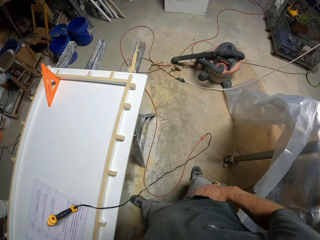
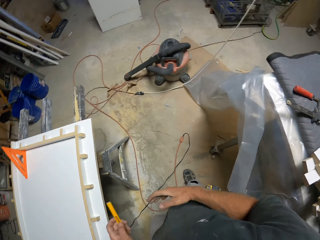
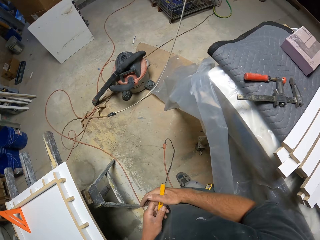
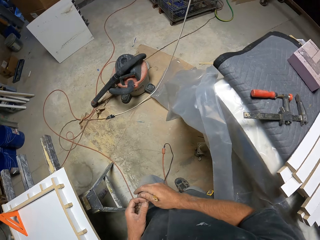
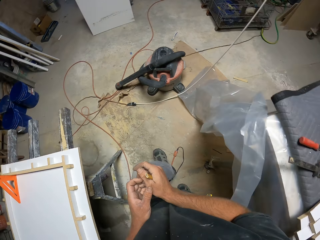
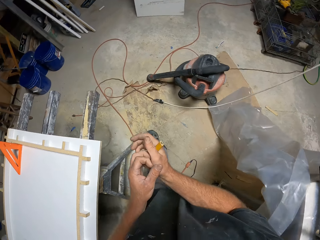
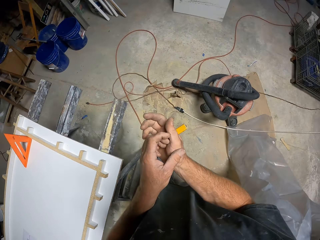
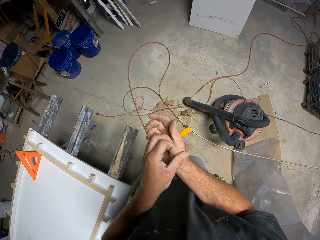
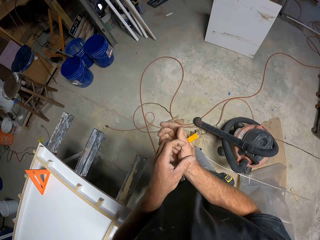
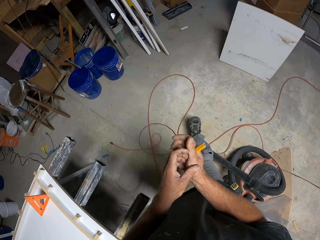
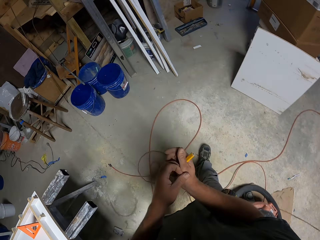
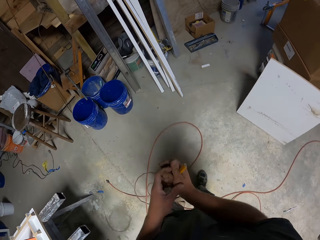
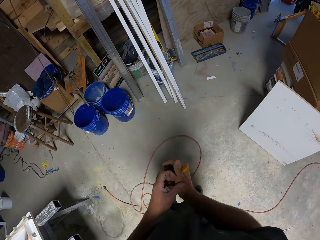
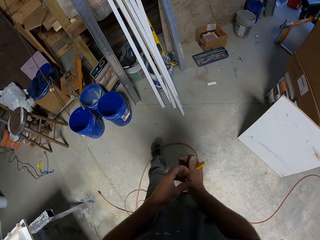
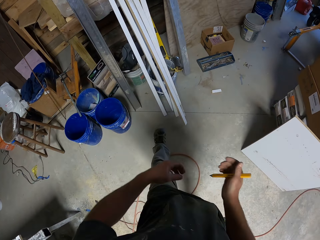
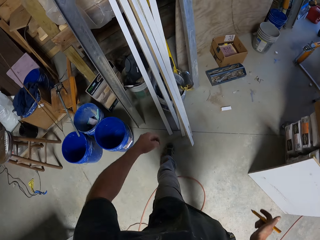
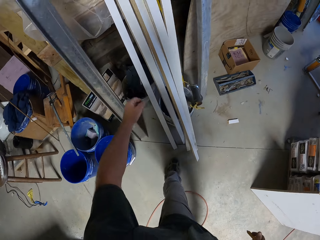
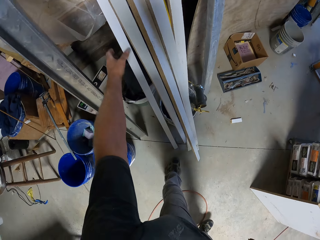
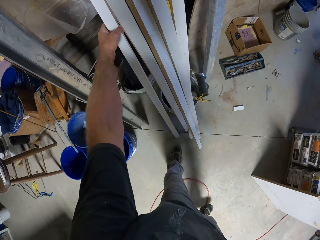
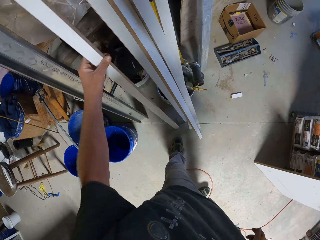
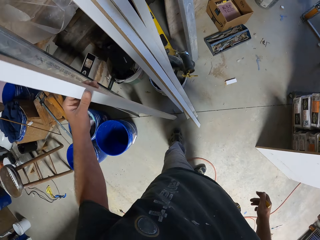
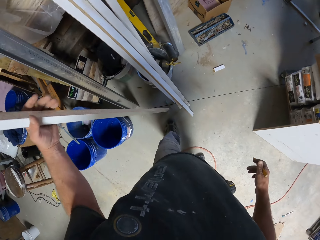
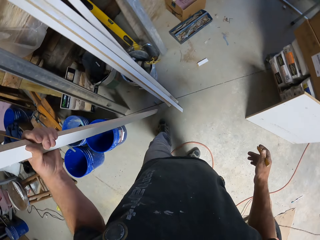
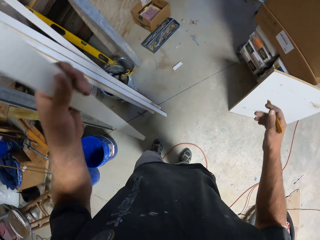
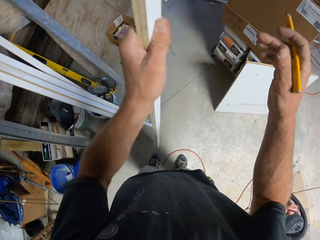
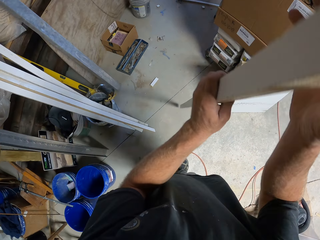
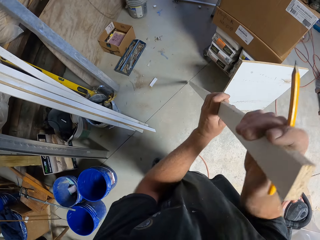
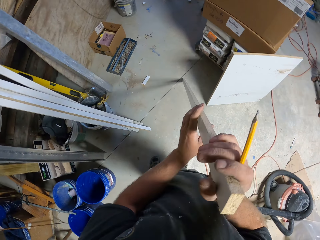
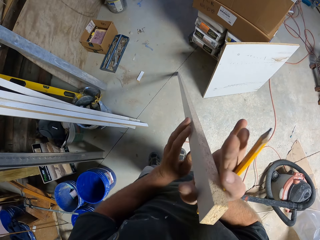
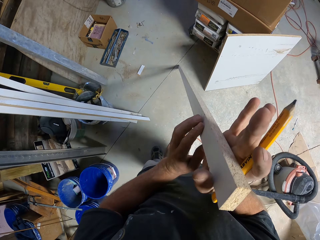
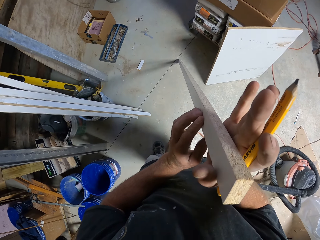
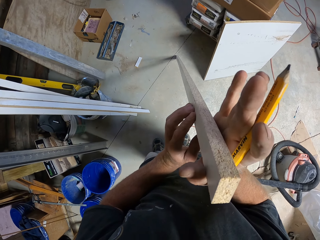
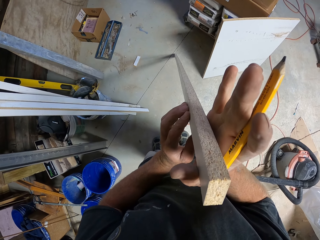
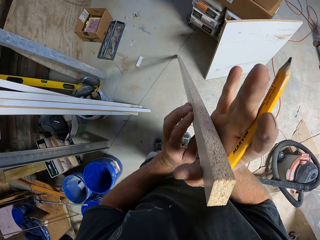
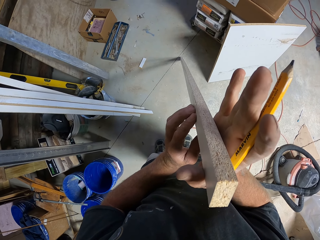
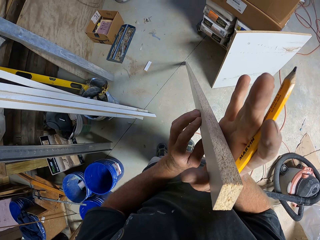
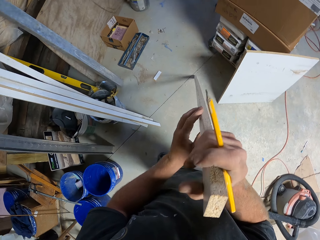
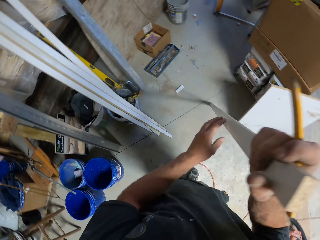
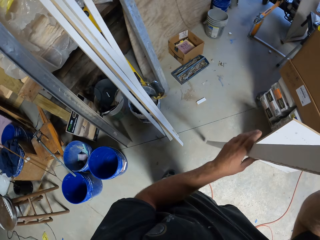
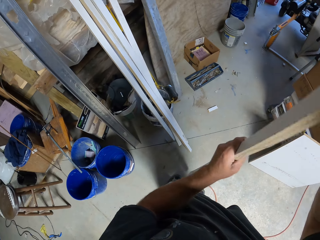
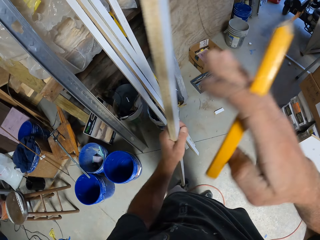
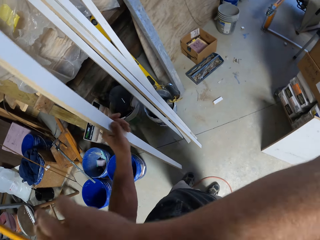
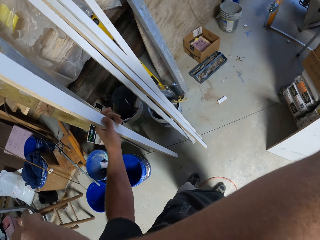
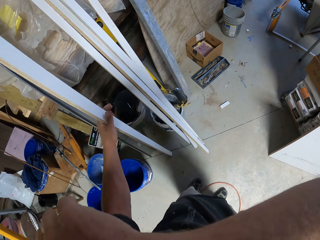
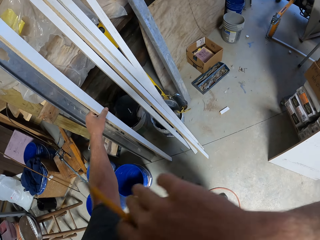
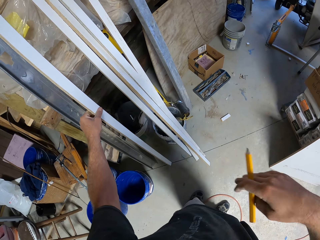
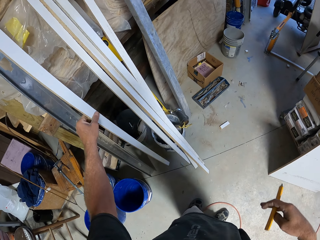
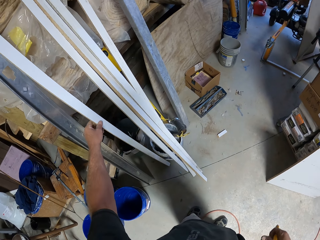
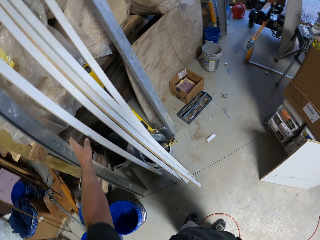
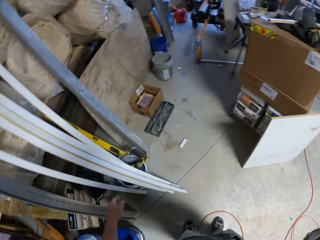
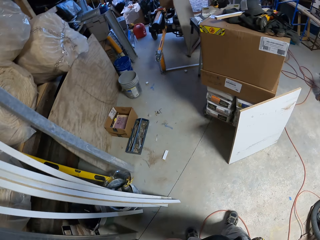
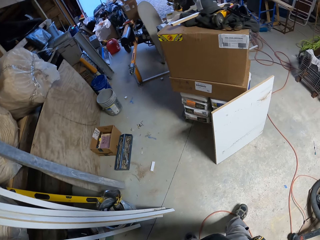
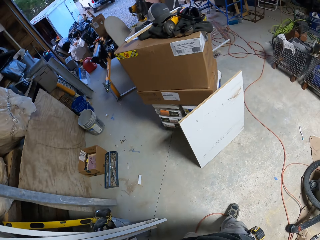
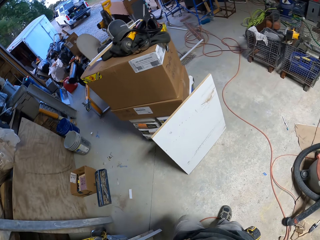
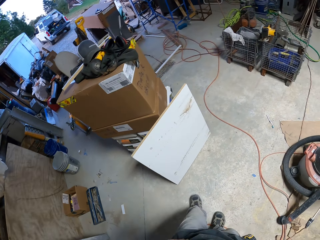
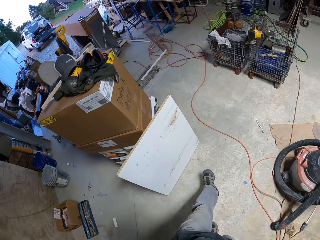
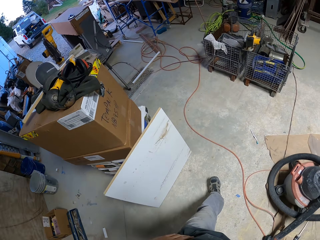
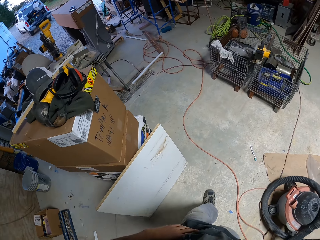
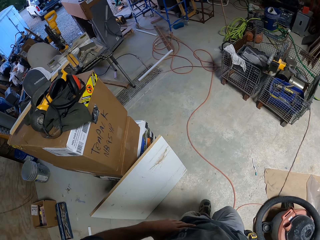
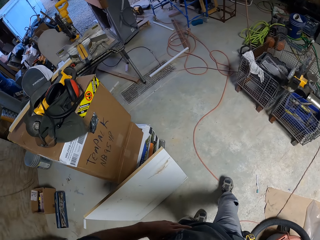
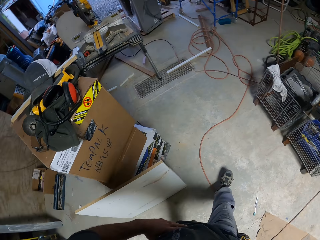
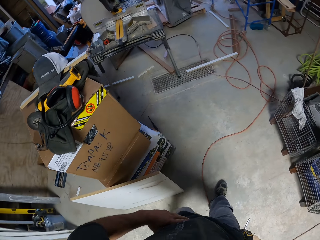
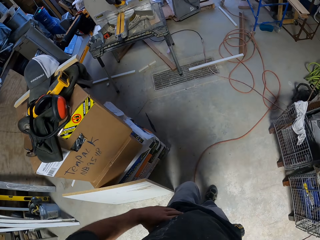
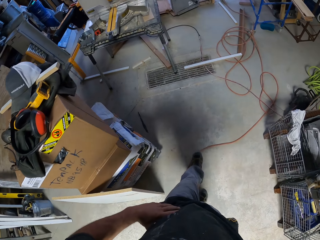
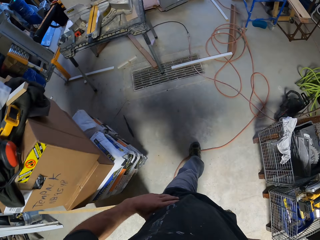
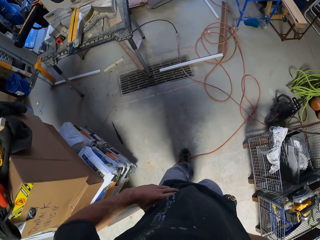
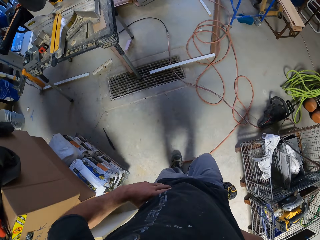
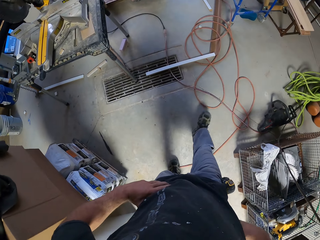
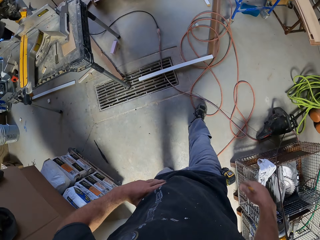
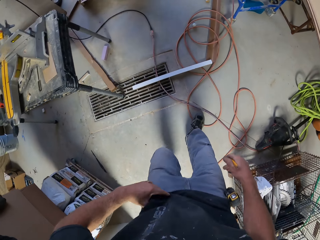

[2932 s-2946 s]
The camera wearer picks up the pen. He transfers the pen to his right hand. He scratches his hand. He walks across the workshop. He picks up a piece of wood. He looks at the piece of wood. He touches his face. He puts the piece of wood back against something. He walks across the workshop.

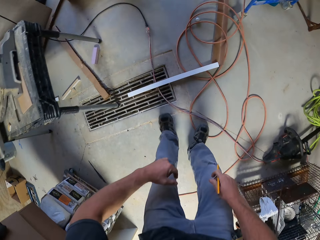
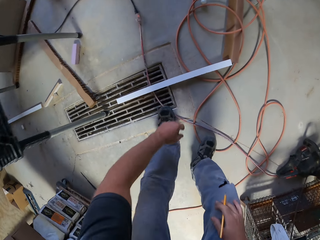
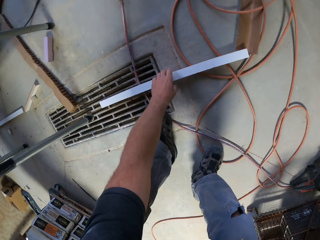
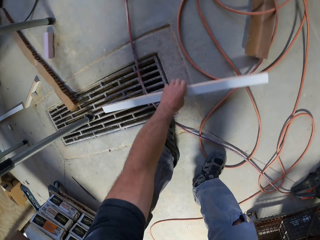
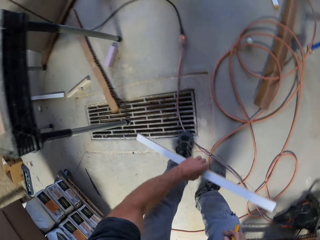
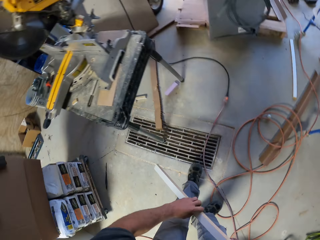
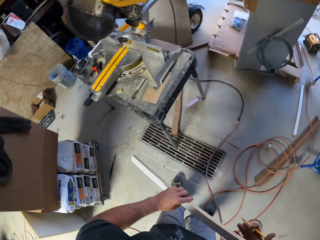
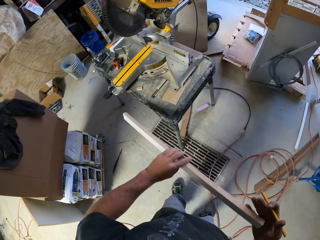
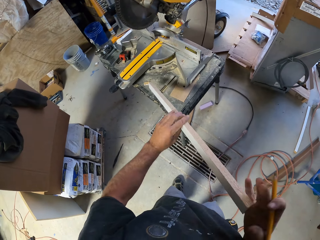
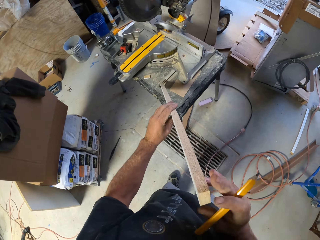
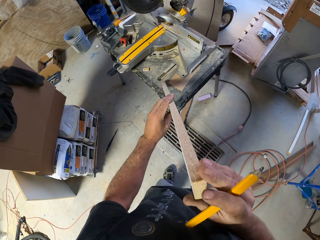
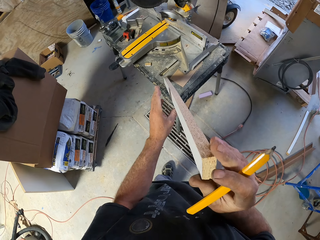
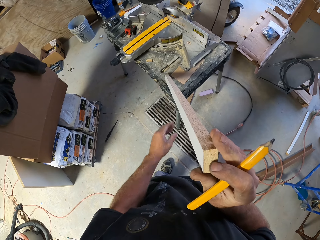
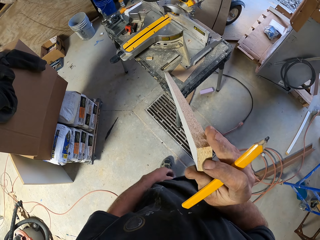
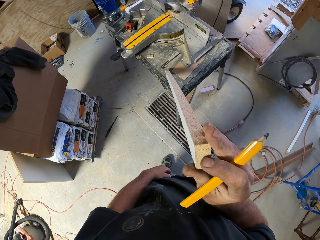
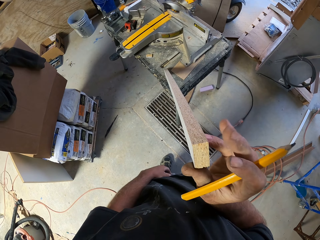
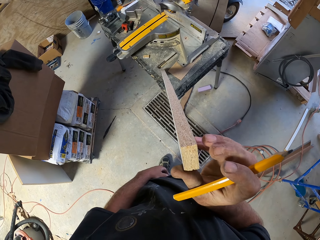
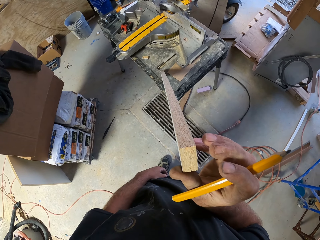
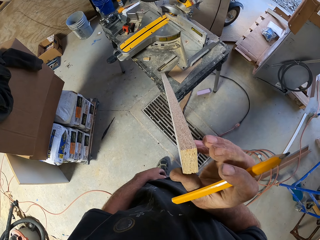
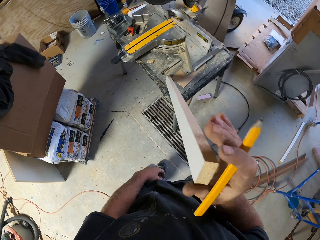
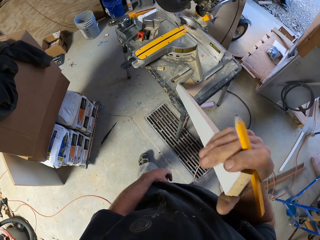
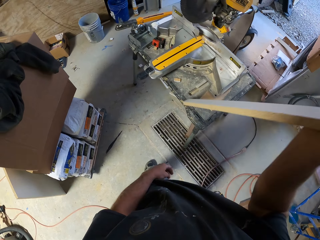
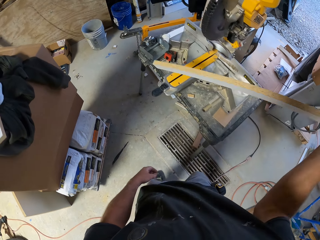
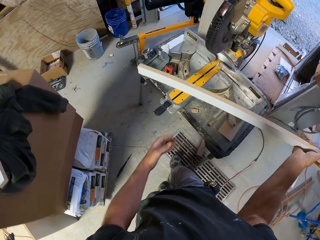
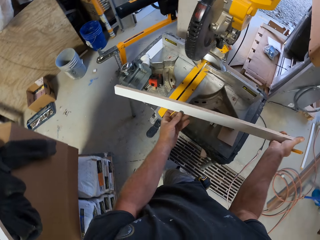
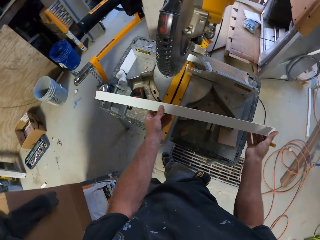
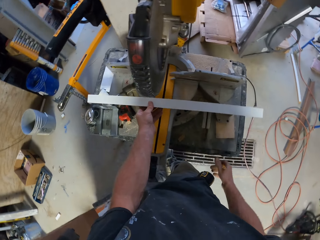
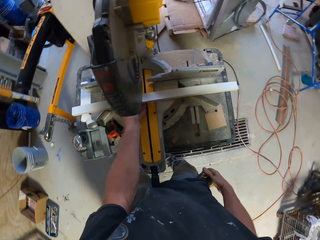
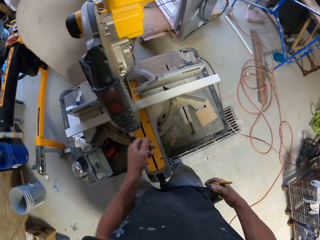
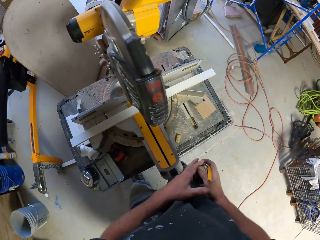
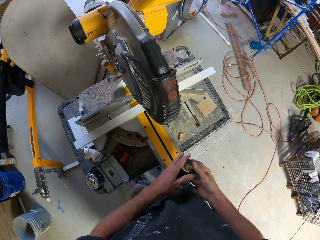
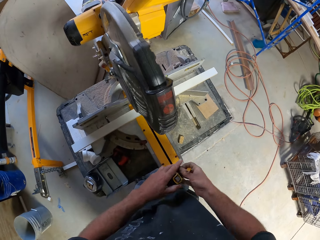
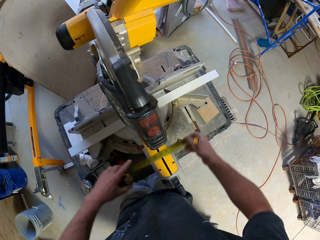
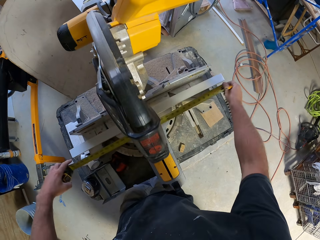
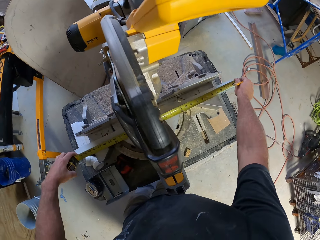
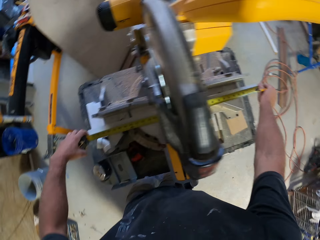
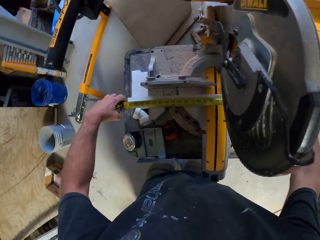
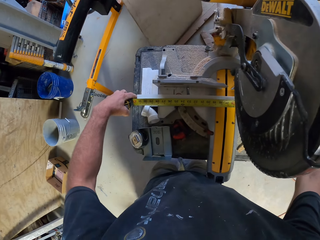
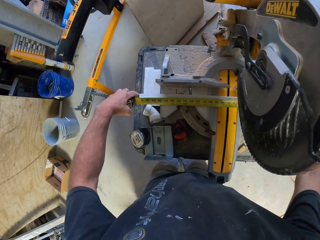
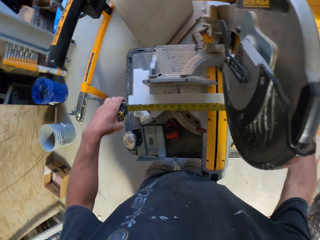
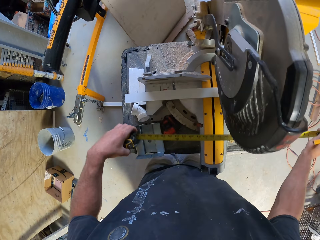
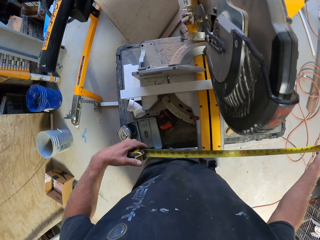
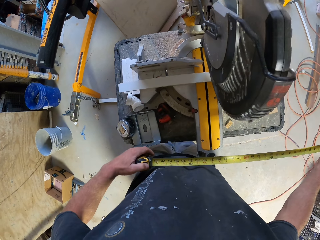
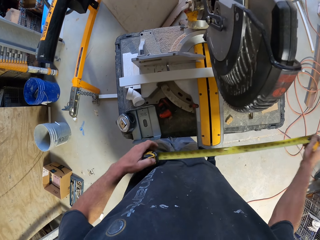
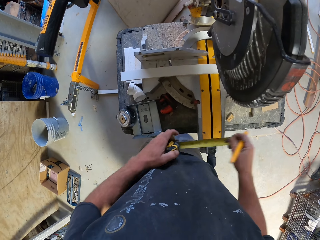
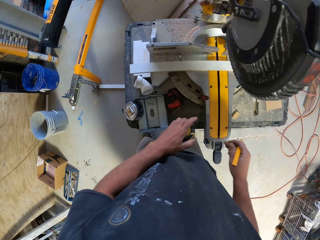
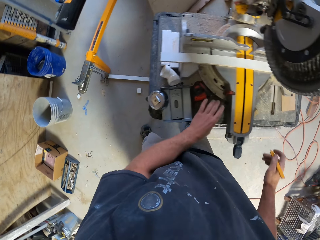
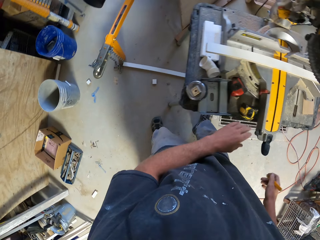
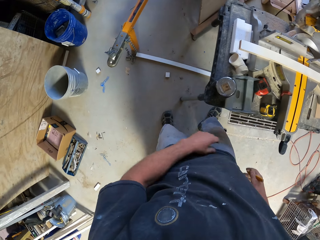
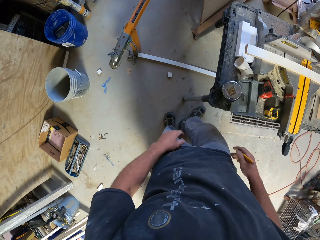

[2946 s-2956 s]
The camera wearer picks up a piece of wood. They put the piece of wood on the saw machine. They look at the piece of wood. They put the piece of wood on the wood cutter machine. They measure the piece of wood with the metric tape measure. They fold the metric tape measure. They place the metric tape measure on the saw machine.
